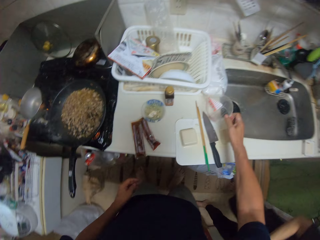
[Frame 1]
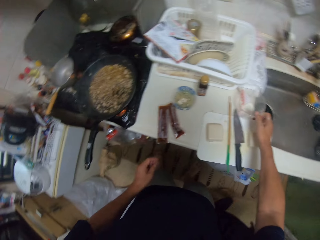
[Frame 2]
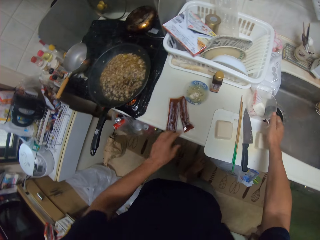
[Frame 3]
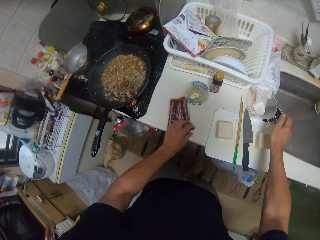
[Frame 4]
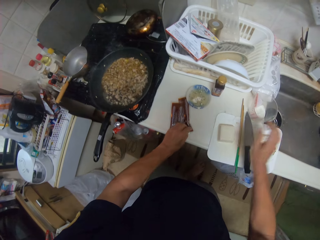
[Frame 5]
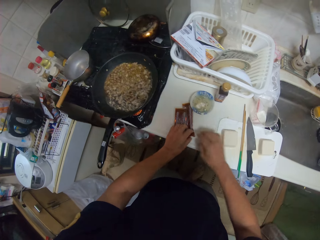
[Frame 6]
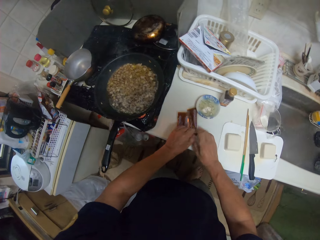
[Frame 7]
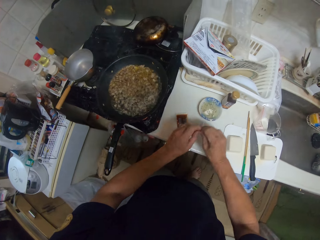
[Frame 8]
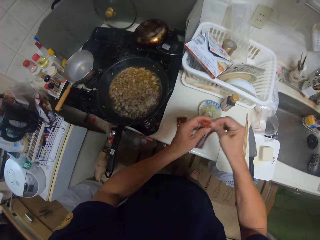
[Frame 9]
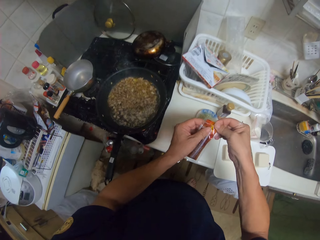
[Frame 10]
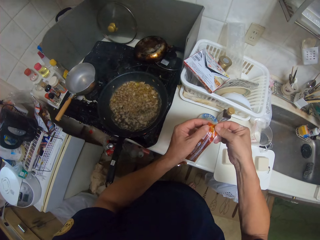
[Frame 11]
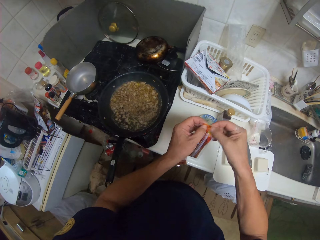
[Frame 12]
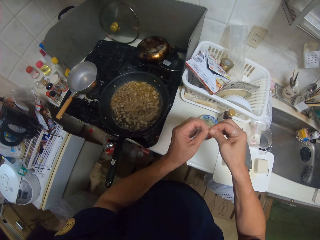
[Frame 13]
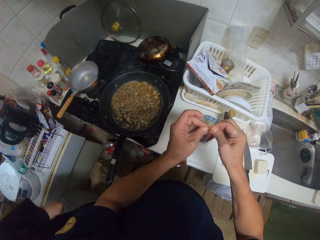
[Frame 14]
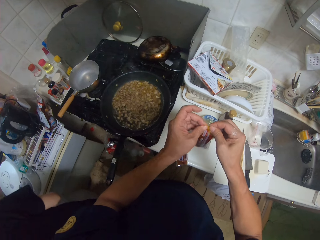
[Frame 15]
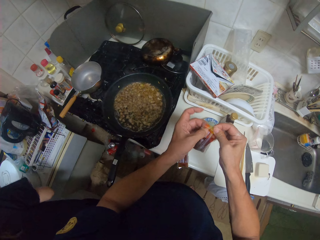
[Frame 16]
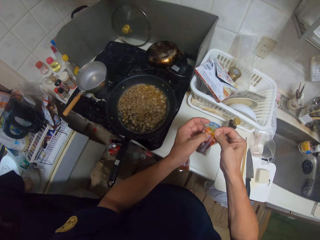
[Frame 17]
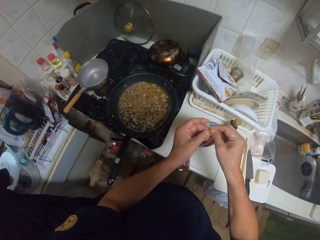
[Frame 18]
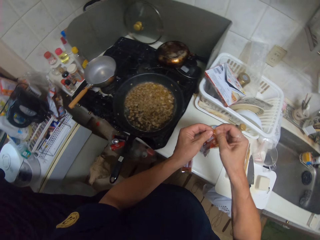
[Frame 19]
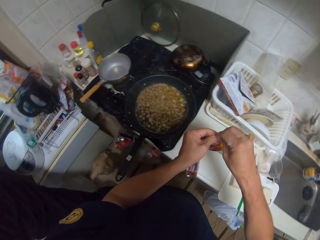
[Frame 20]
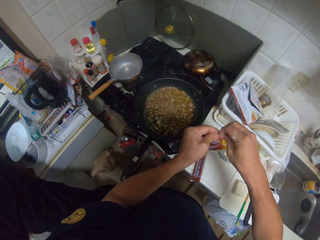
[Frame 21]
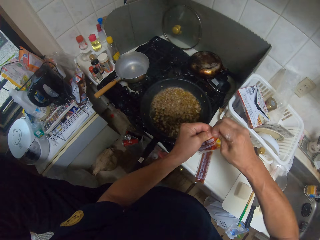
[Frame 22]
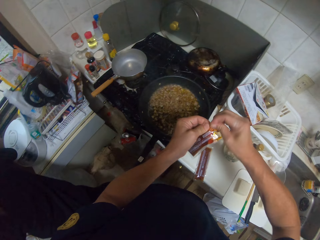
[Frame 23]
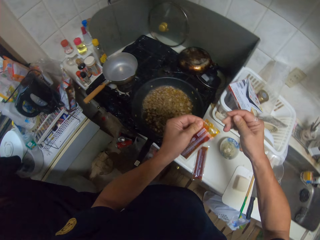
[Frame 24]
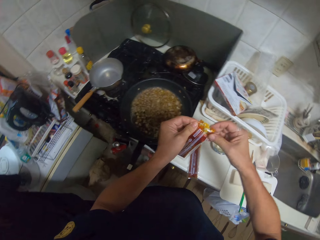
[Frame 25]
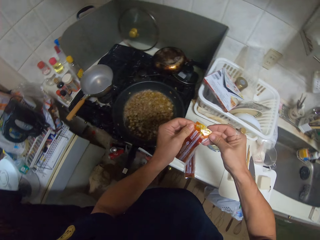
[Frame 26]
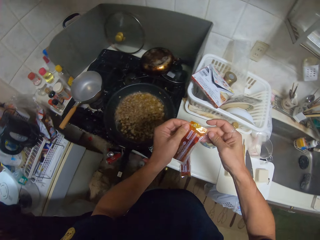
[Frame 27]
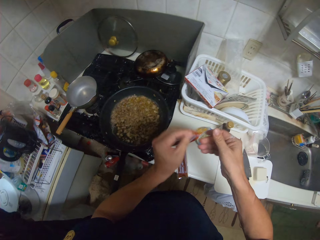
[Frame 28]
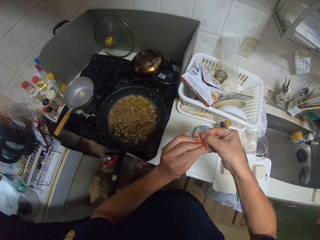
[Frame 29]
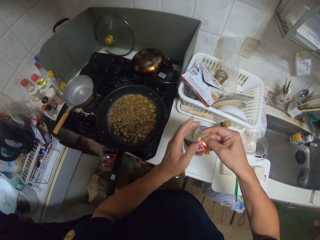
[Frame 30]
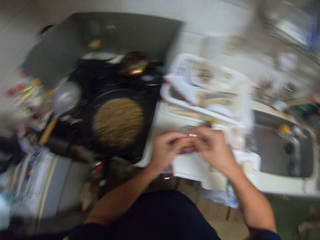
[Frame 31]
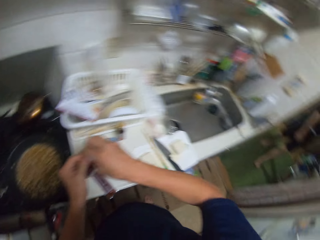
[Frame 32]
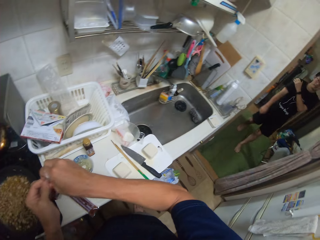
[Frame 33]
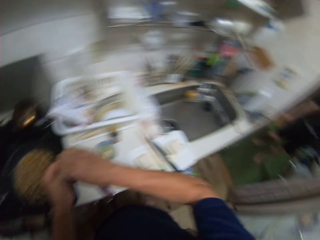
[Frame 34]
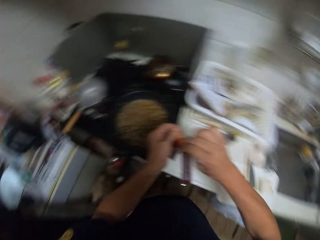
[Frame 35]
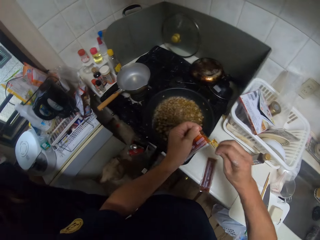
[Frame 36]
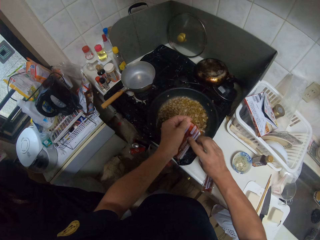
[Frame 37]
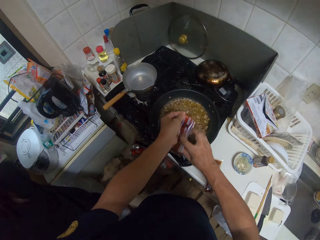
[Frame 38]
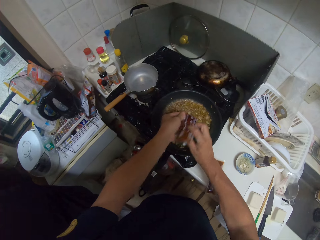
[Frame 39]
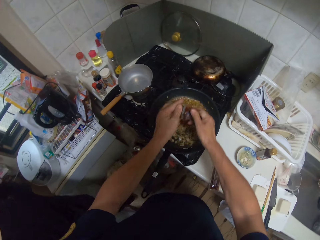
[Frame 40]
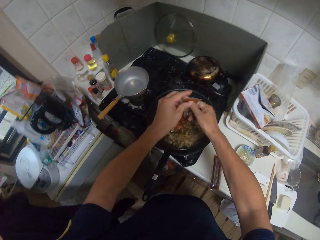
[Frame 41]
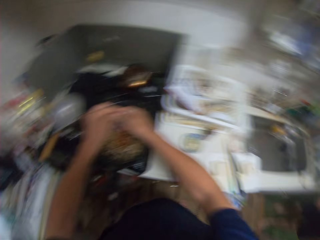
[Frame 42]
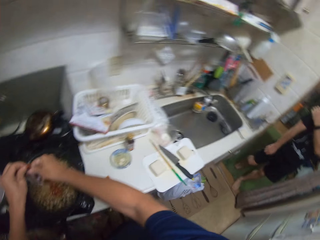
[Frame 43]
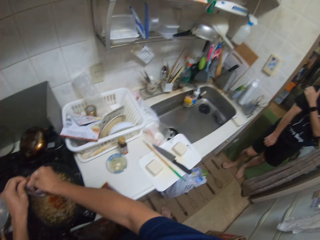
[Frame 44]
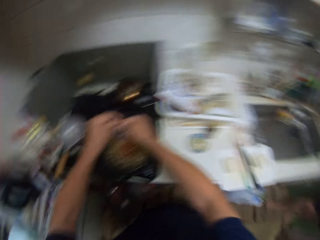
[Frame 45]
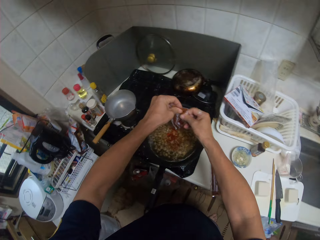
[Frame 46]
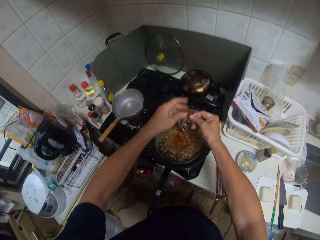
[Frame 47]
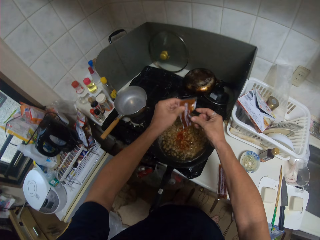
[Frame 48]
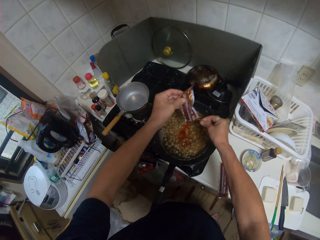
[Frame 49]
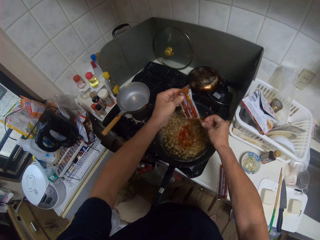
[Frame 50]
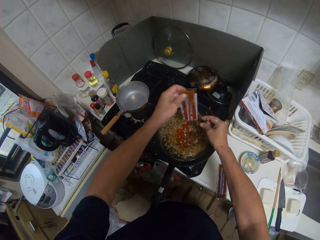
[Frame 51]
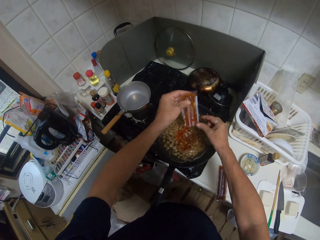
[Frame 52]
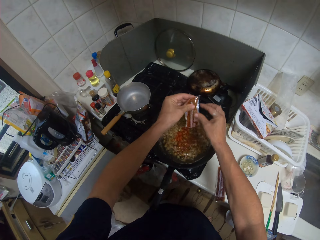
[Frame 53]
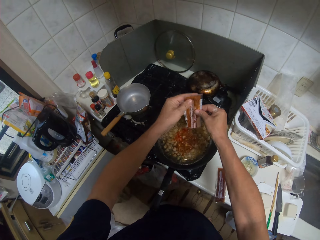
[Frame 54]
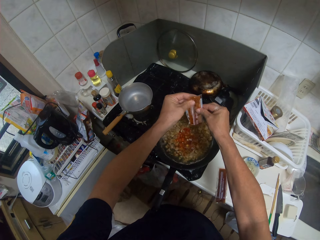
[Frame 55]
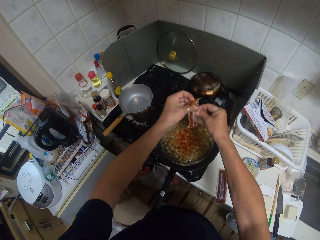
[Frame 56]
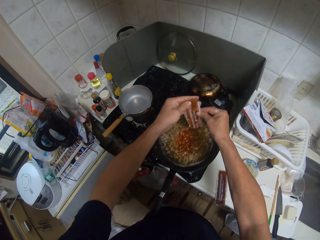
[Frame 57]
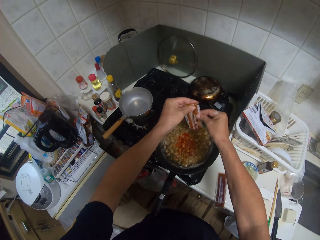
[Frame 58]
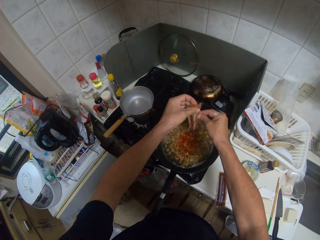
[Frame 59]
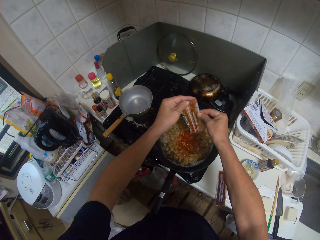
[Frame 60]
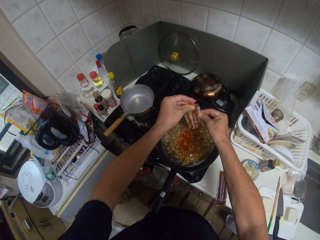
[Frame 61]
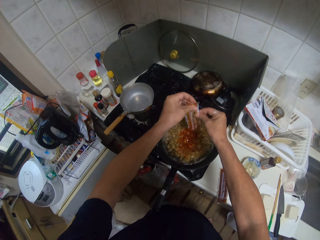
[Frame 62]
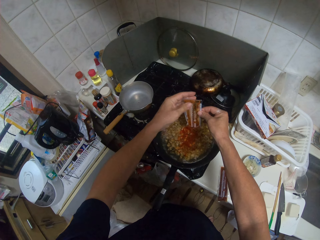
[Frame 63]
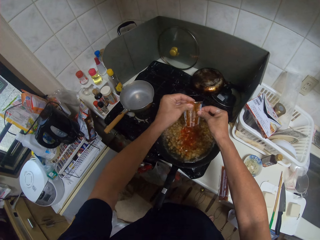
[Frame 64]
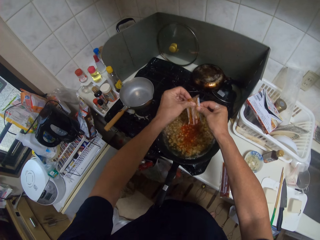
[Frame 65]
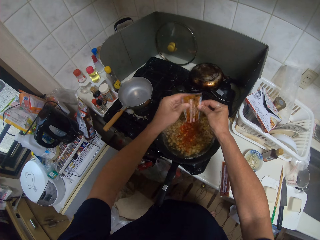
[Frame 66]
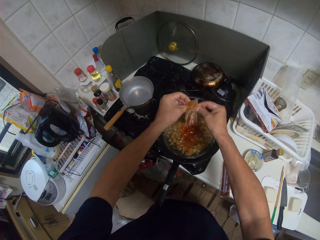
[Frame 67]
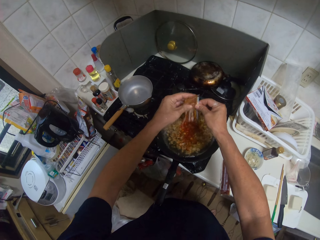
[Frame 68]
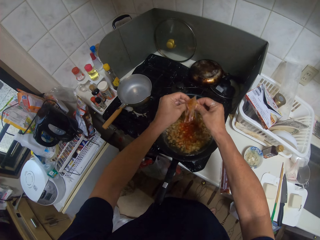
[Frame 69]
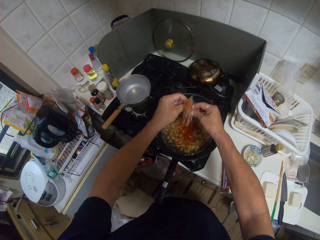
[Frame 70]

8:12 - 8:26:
The camera wearer places the jug on a surface. A man walks around the kitchen. The camera wearer picks up a sachet of spices. They try to cut the sachet of spices. They open a pack of seasoning. Another man walks in the kitchen. The camera wearer cuts the sachet of spices. They pour the seasoning into the fries in a cooking pan. They squeeze spices into the cooking pan.

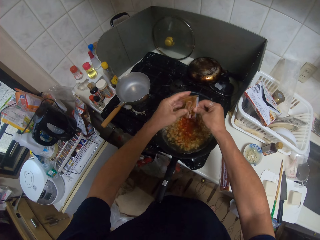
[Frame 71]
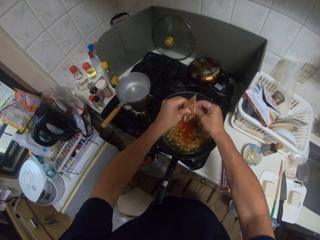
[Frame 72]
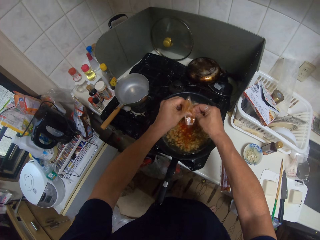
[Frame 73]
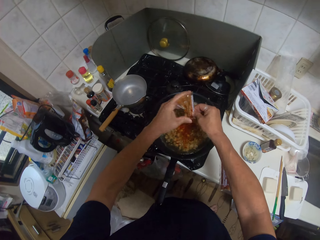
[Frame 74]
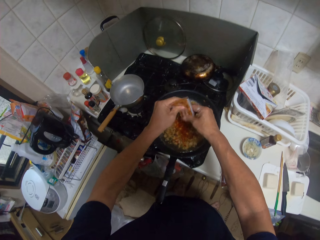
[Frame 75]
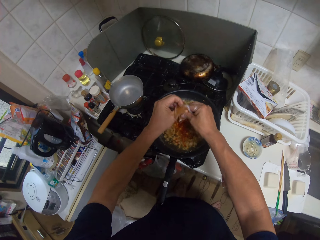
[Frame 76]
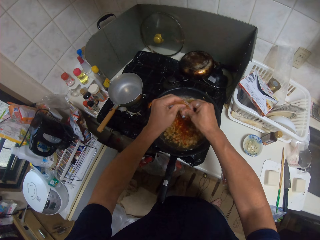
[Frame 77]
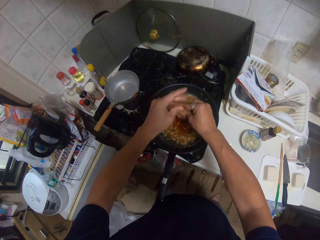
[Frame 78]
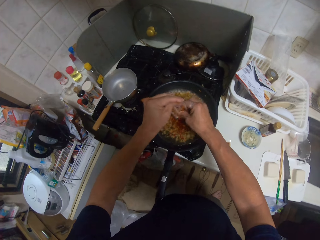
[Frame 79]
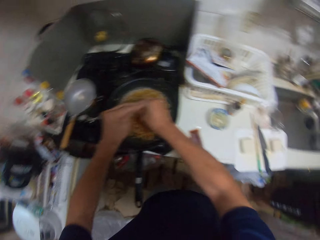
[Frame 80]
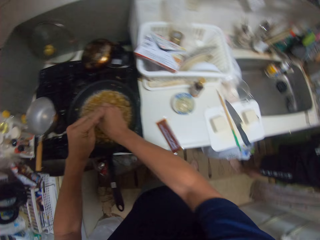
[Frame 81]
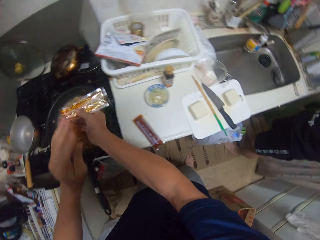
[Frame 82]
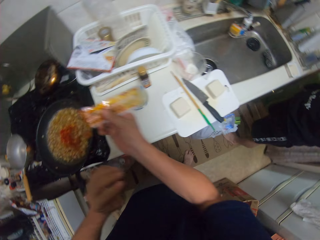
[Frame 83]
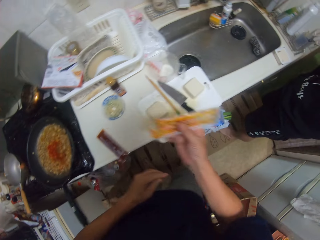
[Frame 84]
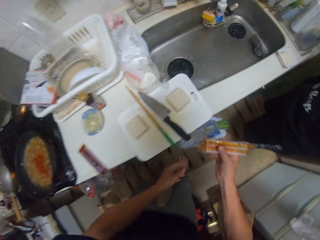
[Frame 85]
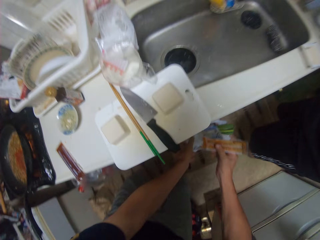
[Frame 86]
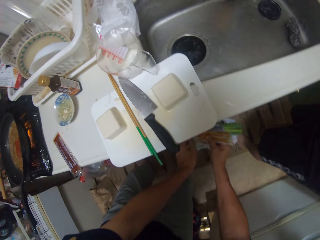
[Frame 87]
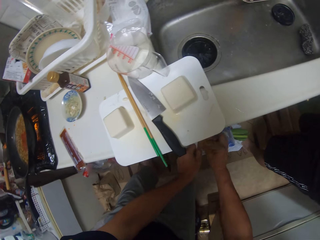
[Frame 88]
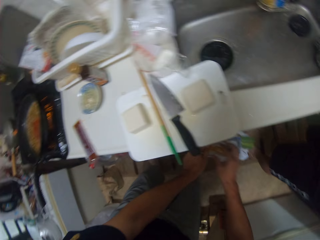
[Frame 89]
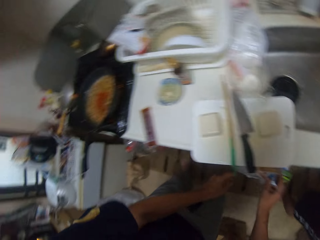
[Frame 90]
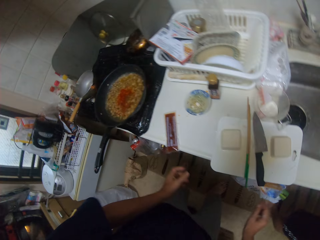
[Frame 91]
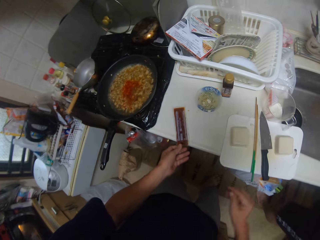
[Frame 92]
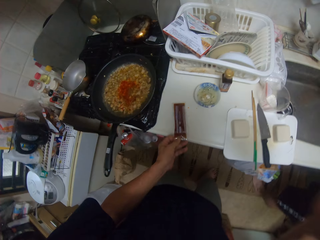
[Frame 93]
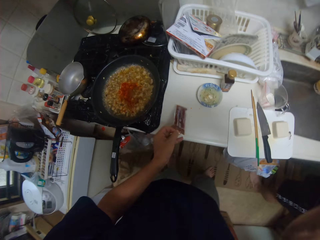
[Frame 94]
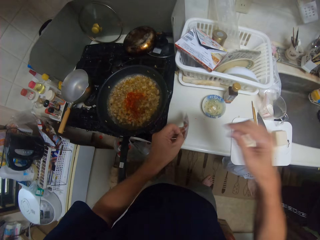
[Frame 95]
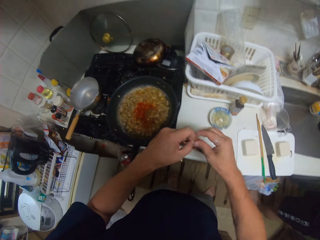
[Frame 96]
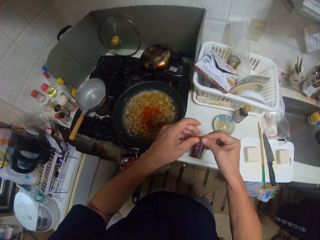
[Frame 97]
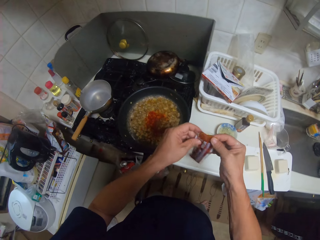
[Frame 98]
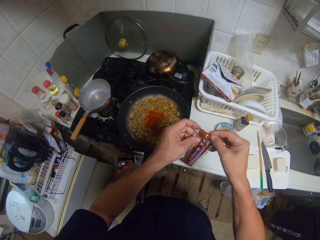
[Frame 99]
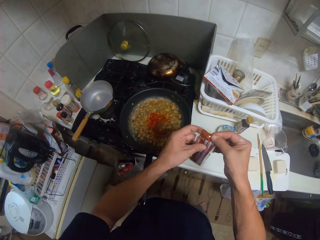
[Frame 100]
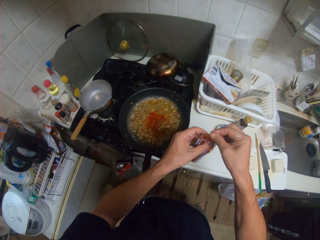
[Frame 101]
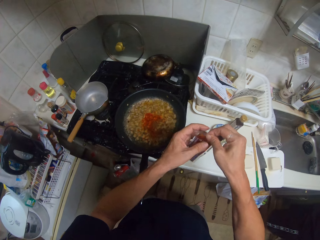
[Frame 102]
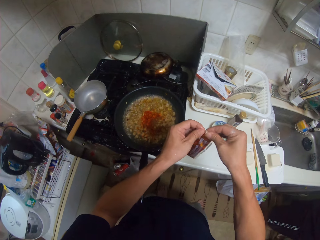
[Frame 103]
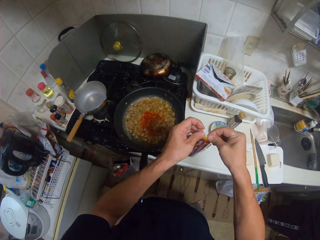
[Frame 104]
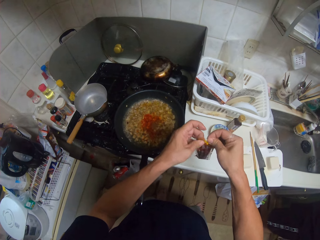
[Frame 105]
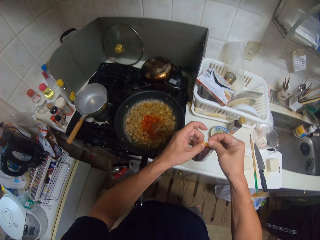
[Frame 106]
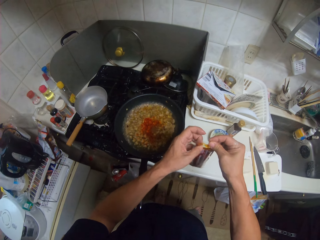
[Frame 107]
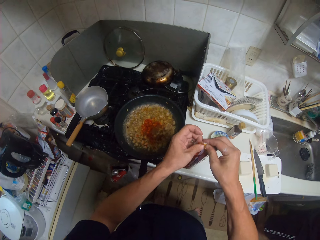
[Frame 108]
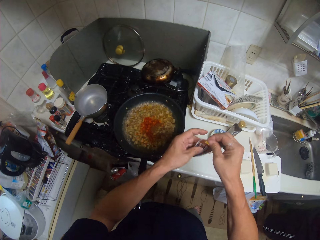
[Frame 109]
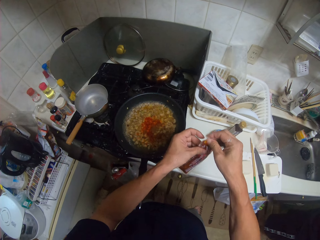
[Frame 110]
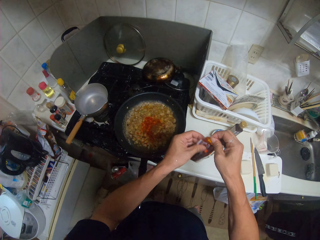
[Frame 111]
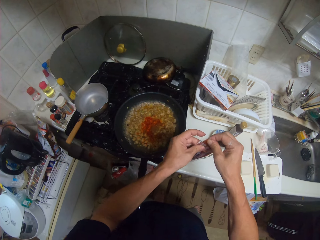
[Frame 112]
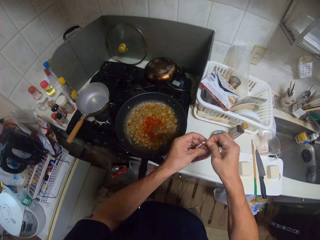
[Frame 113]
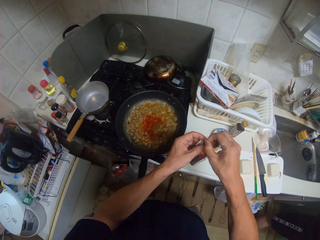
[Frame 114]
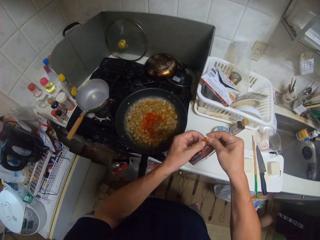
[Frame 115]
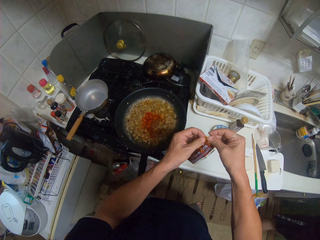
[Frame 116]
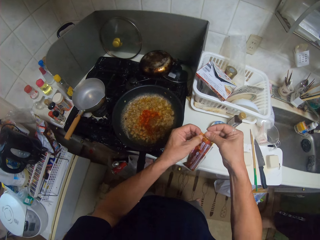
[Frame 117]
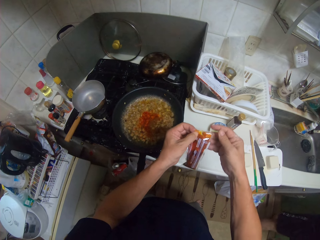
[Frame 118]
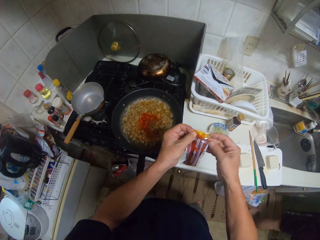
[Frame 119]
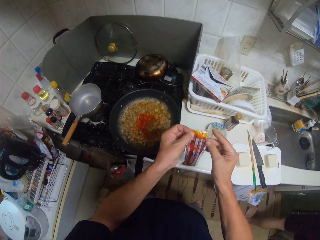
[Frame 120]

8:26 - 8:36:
A man closes a door. The camera wearer drops the empty pack of seasoning into the trashcan. They pick up another sachet of spices. They lift the sachet of spices. They open a pack of seasoning.
